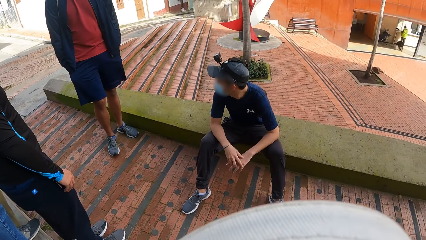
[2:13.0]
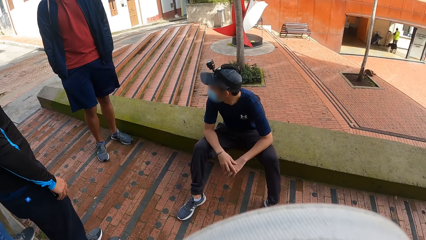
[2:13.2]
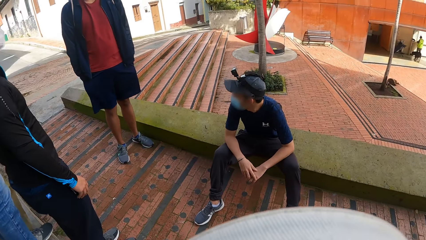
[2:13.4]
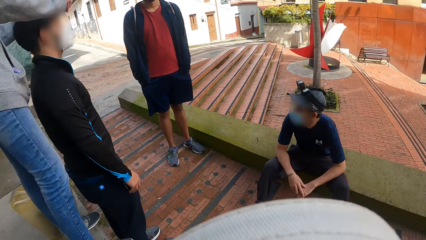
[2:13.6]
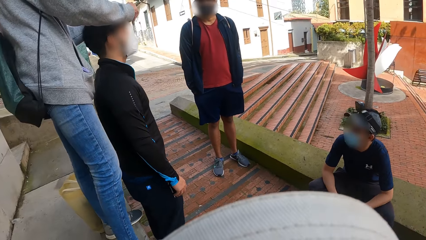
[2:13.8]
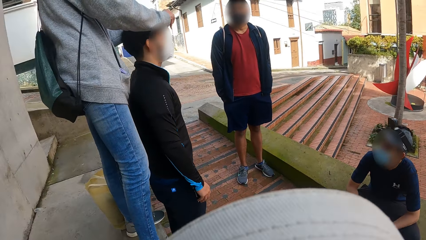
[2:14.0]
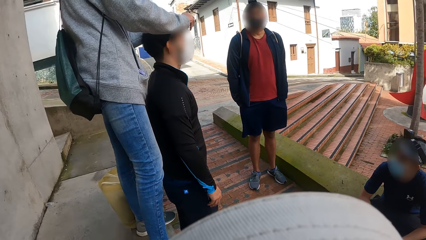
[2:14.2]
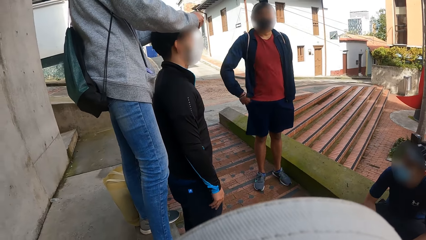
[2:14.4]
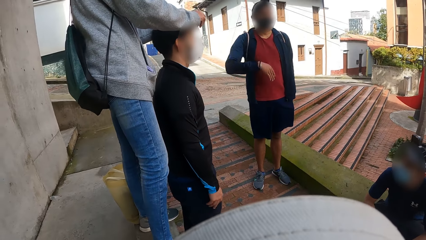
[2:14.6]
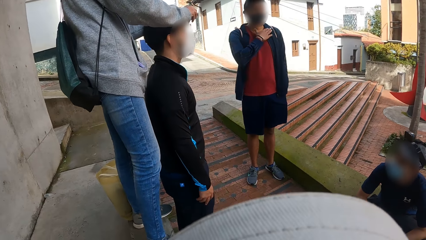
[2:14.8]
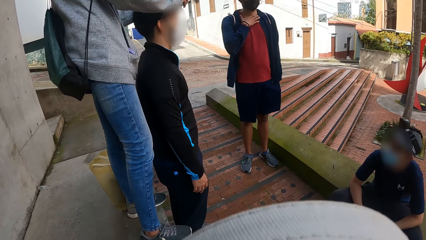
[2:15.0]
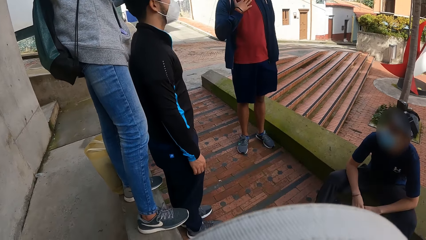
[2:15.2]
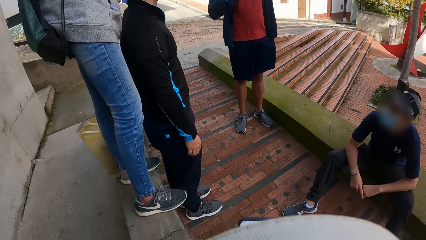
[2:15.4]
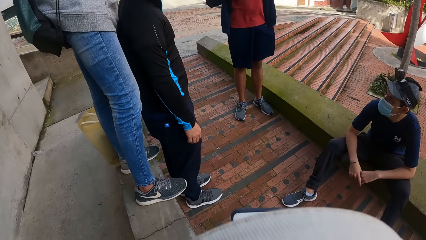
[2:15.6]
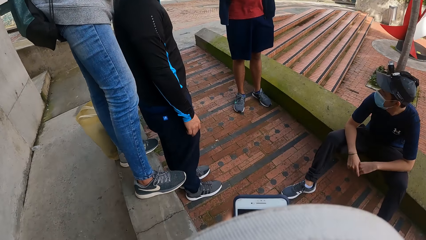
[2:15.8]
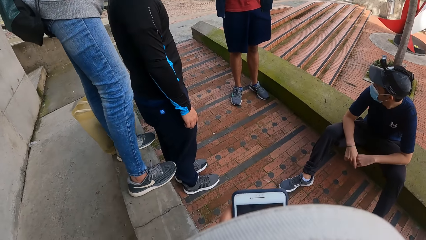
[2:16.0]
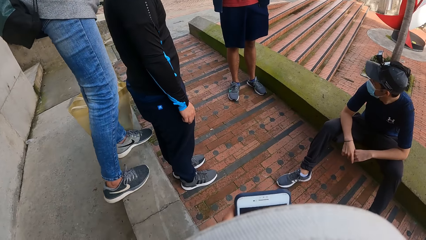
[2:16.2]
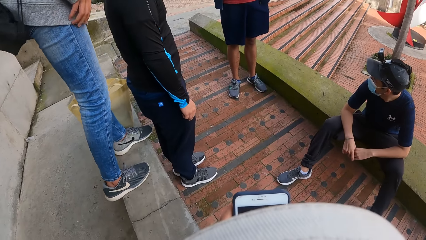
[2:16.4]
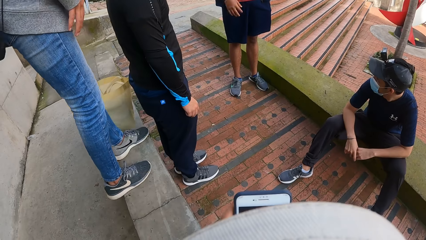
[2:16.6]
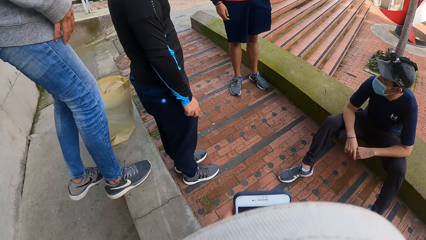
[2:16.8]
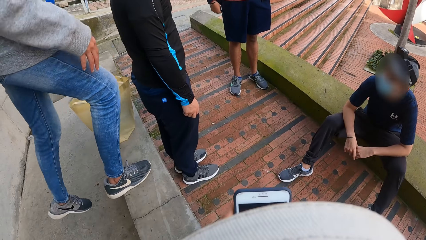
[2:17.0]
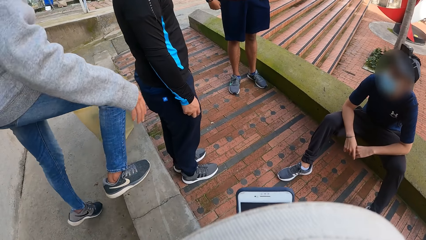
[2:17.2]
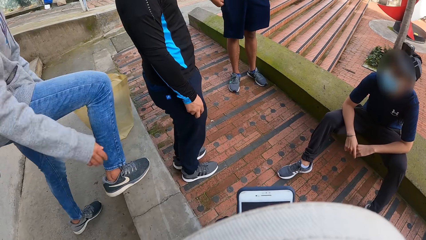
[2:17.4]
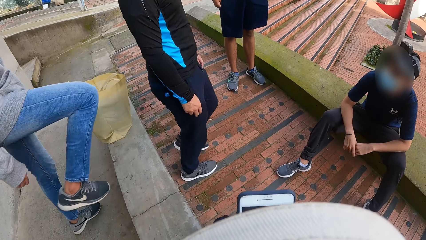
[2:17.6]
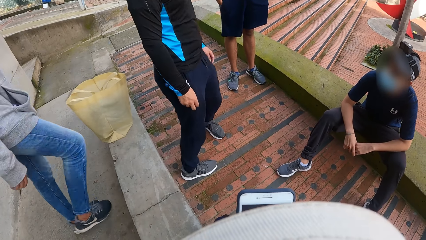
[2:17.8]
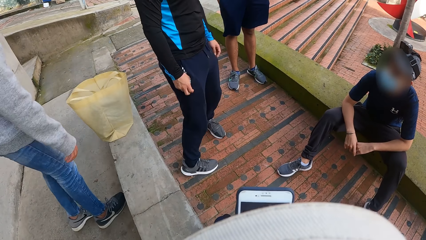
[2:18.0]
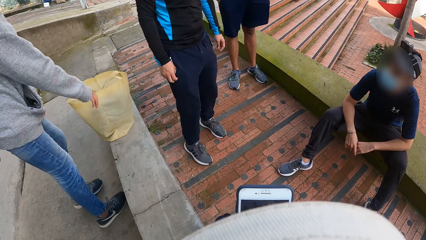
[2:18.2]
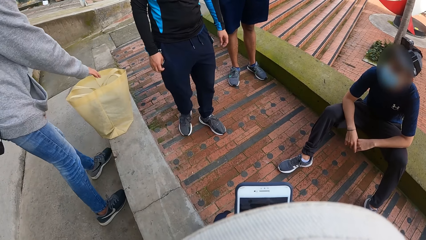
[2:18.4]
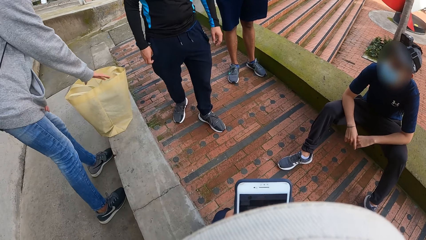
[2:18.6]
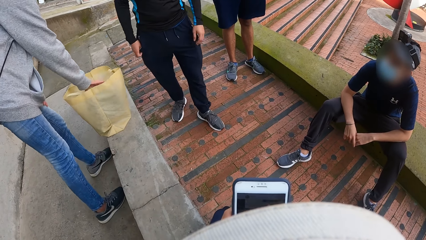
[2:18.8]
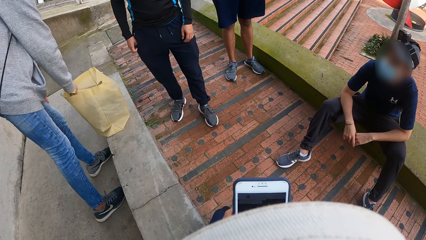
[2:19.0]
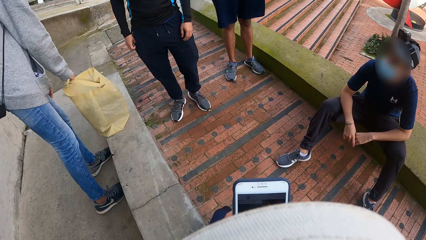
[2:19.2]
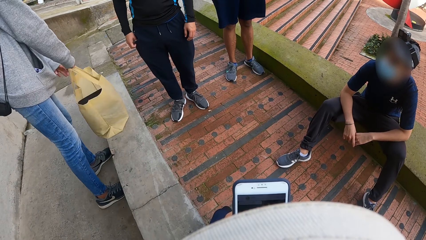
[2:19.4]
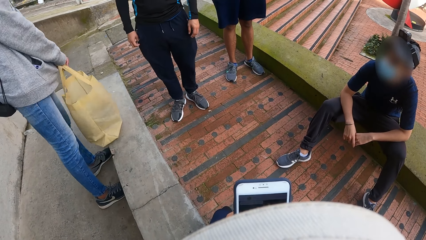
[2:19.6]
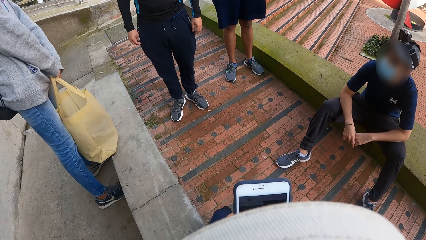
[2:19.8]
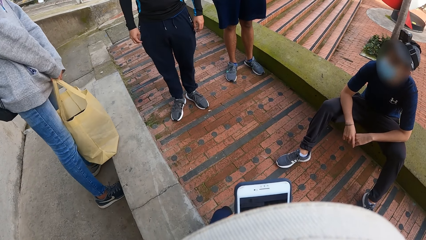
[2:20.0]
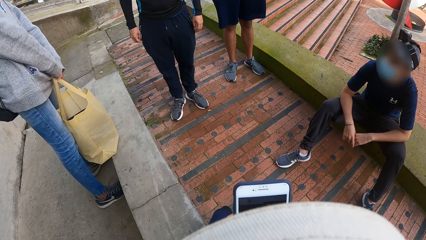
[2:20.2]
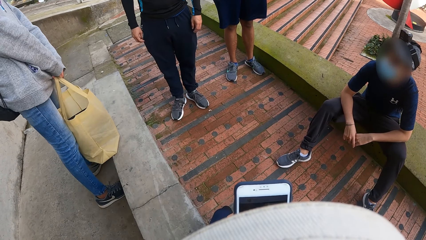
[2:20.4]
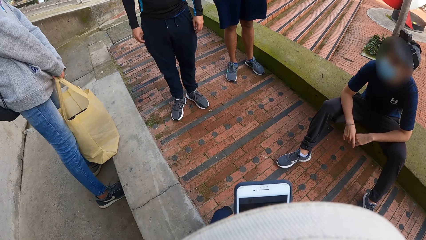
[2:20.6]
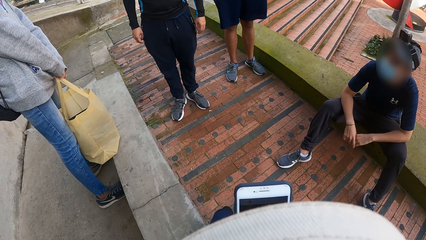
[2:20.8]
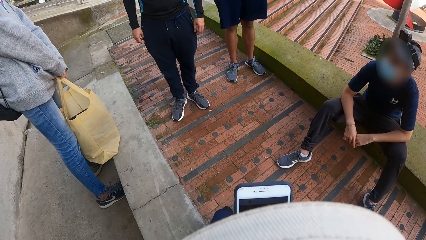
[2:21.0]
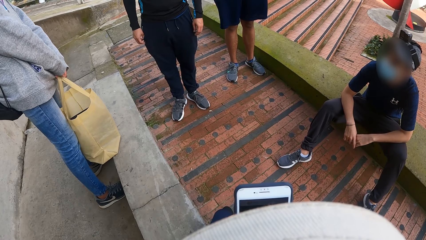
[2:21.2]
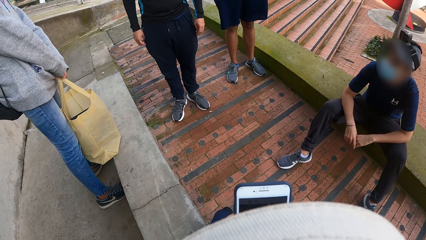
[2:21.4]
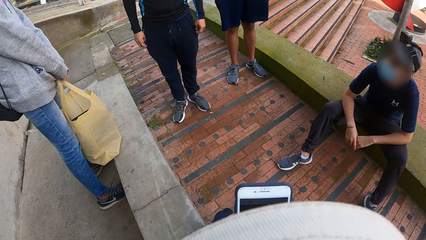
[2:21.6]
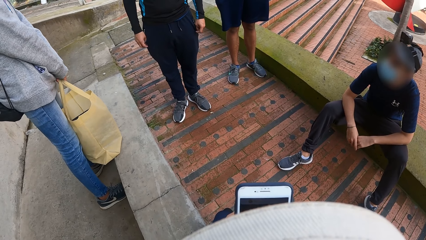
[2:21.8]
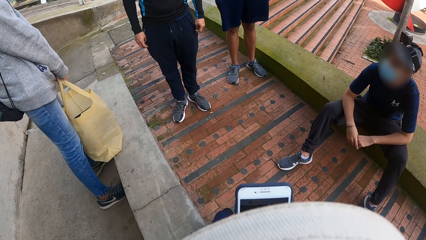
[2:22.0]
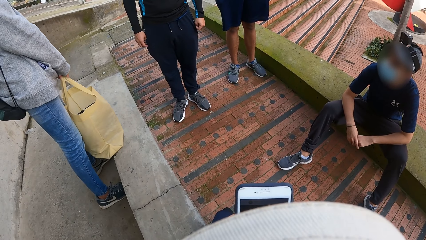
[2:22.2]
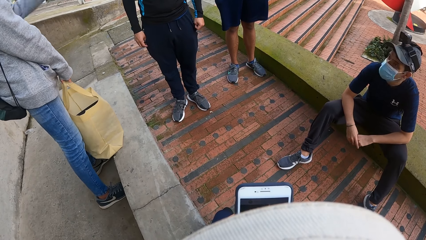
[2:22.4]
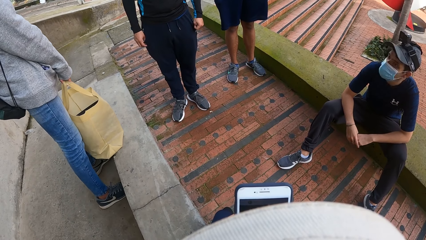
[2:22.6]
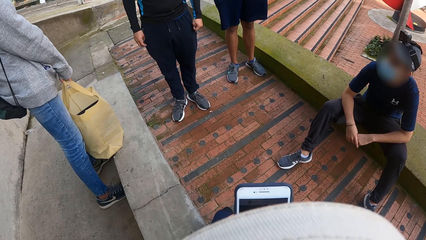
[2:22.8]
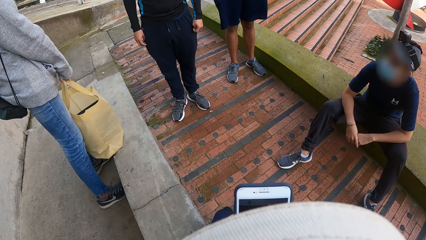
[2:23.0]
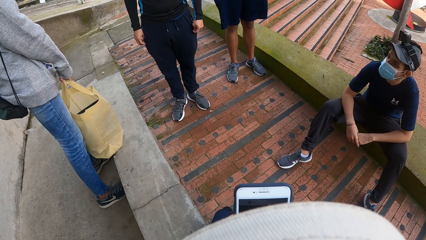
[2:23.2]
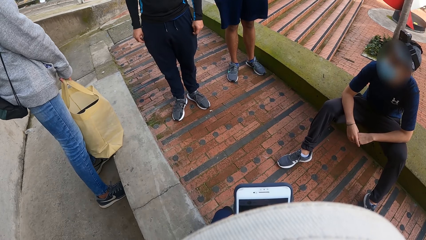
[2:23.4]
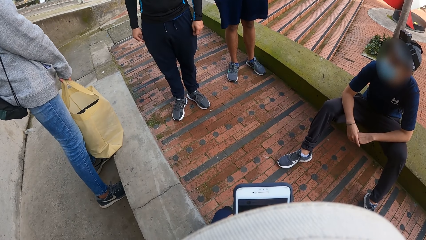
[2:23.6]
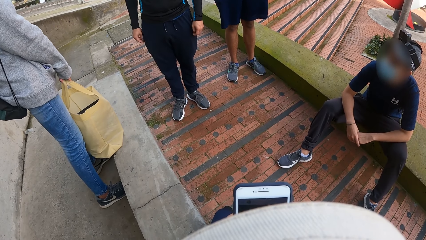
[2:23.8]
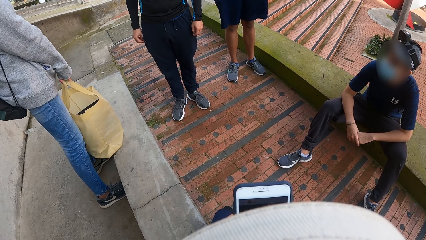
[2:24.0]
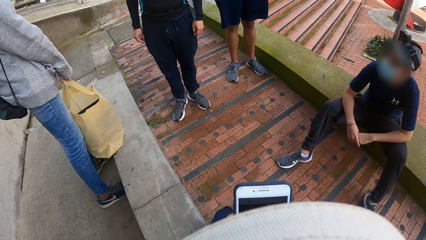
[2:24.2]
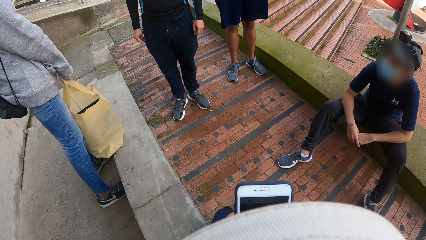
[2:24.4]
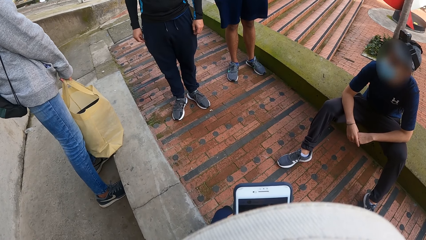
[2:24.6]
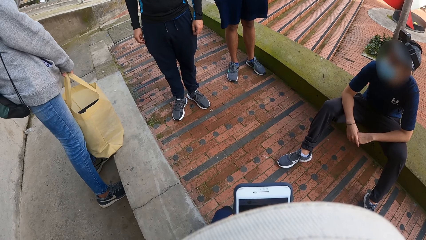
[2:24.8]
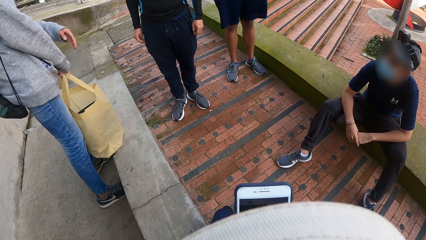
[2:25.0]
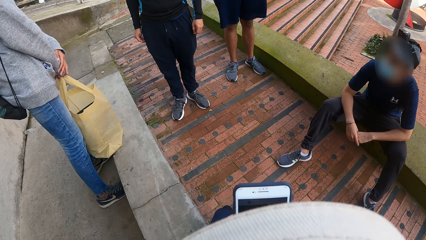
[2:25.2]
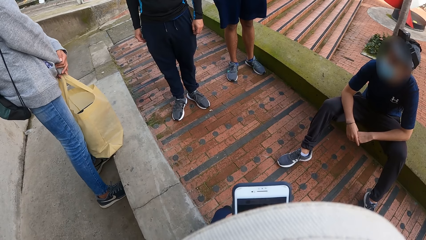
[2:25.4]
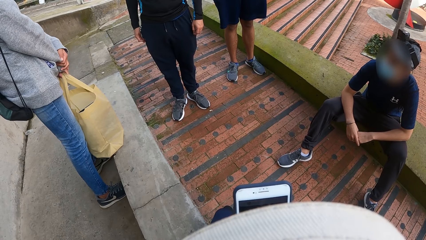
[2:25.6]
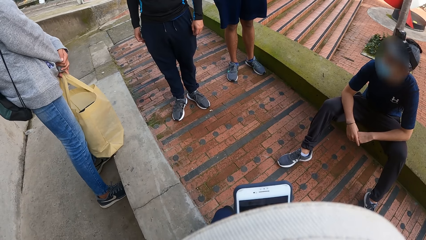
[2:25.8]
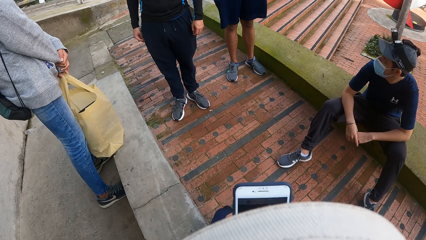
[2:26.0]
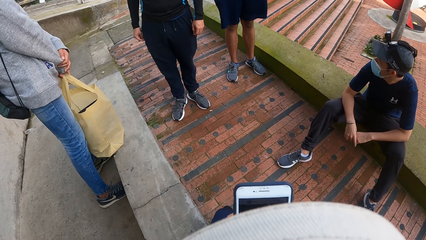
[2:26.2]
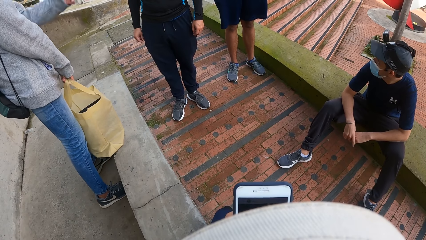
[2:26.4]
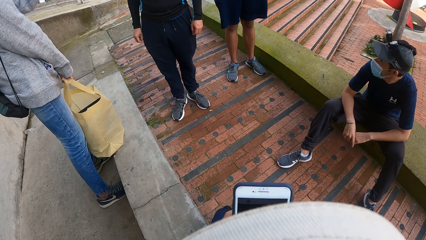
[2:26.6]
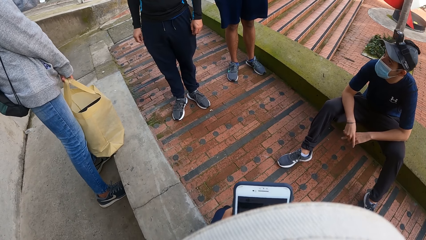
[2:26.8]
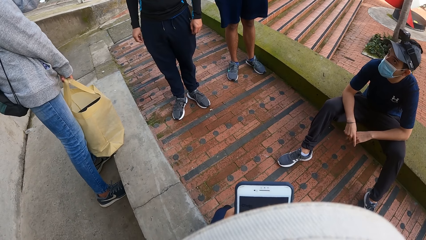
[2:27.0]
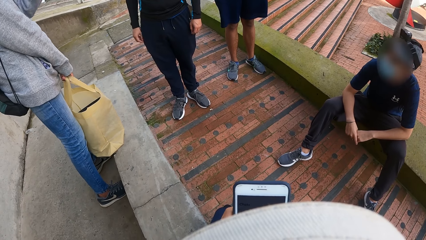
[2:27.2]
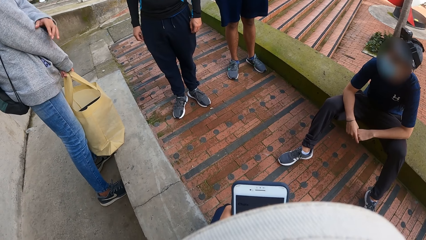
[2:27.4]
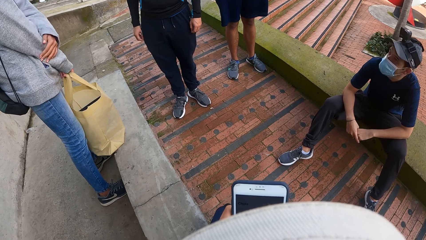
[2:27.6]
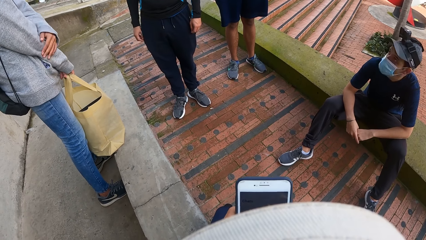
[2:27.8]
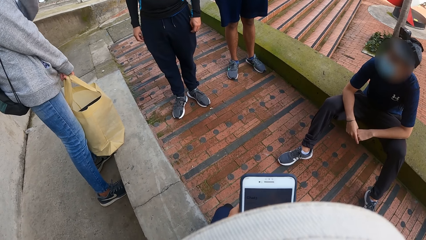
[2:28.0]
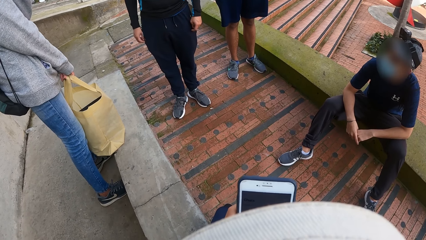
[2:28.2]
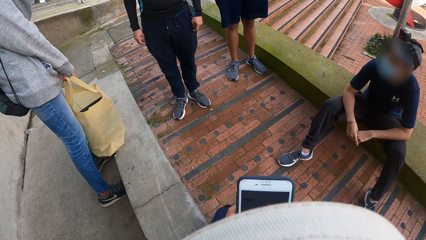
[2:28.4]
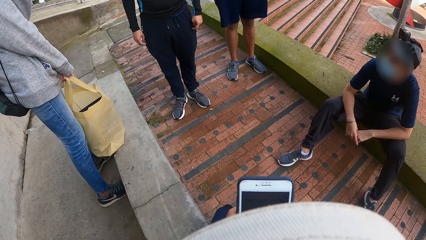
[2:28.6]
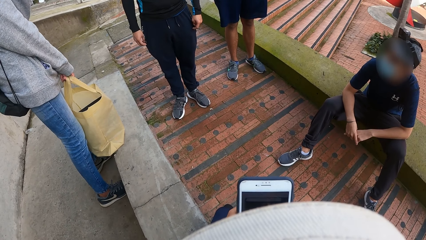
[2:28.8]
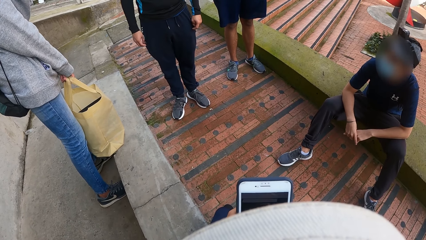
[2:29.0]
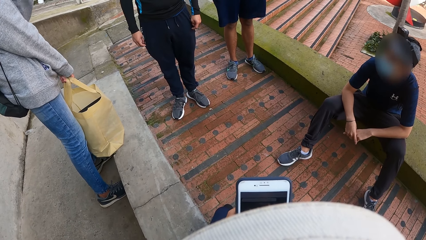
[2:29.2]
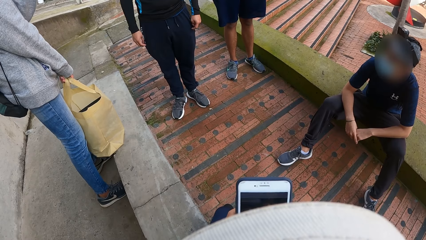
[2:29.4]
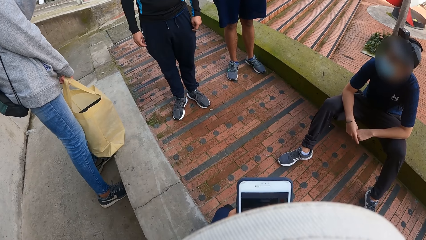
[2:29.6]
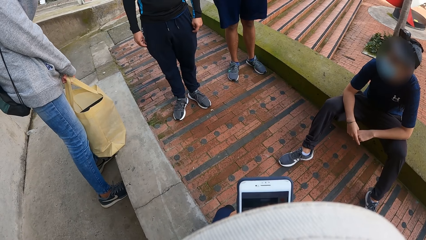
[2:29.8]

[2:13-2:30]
The camera wearer scrolls through the phone. A woman steps down from the block by the pavement. The woman picks up a container bag on the block by the pavement with her right hand. The woman holds the container bag on the block by the pavement with her hands. The woman interacts with a man, another man and a third man. The camera wearer scrolls through the phone.
